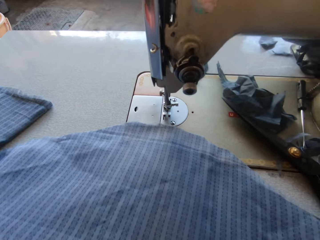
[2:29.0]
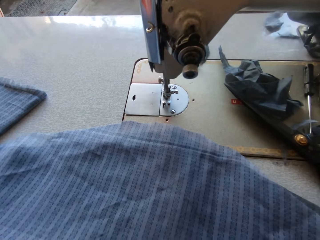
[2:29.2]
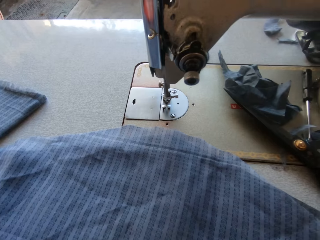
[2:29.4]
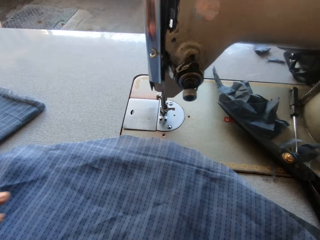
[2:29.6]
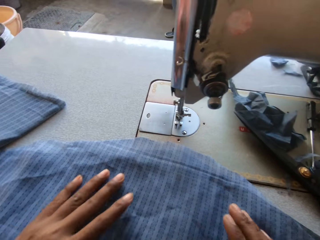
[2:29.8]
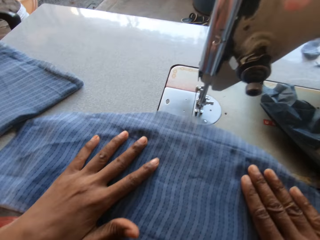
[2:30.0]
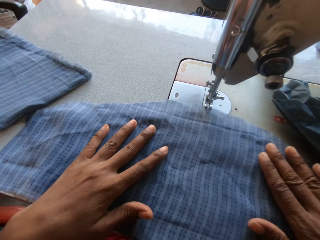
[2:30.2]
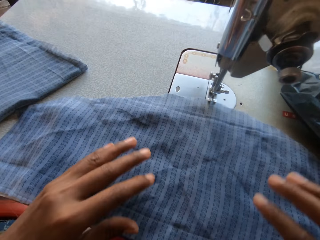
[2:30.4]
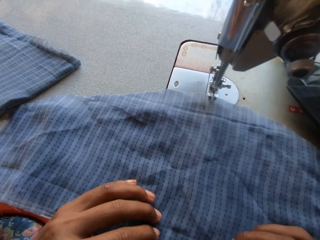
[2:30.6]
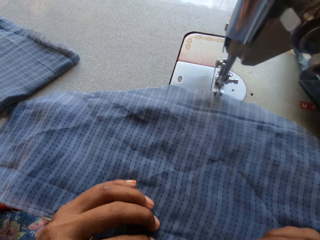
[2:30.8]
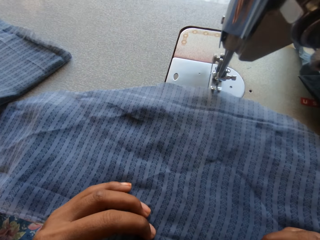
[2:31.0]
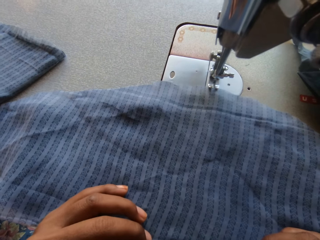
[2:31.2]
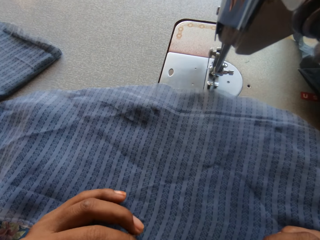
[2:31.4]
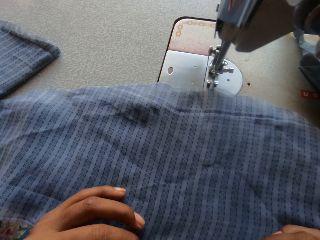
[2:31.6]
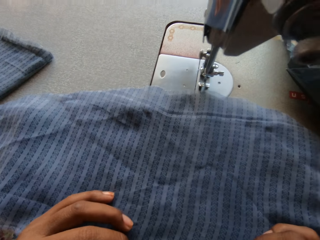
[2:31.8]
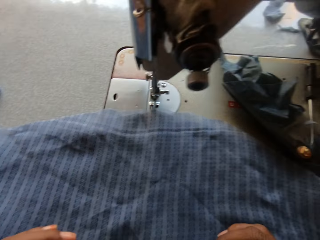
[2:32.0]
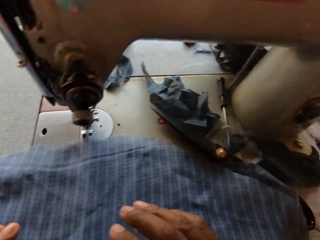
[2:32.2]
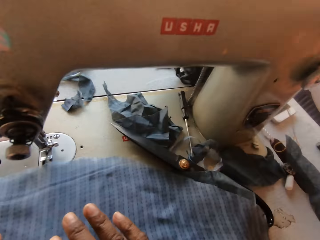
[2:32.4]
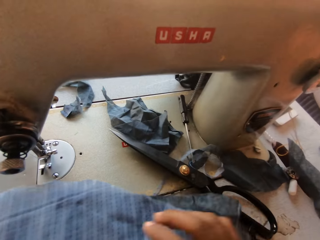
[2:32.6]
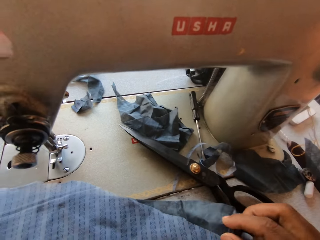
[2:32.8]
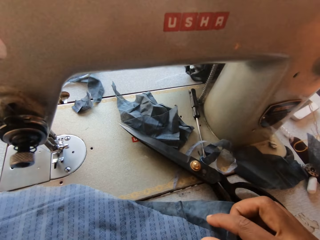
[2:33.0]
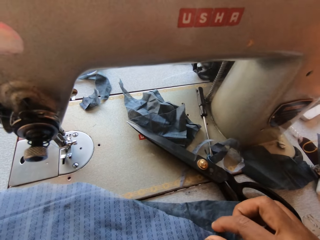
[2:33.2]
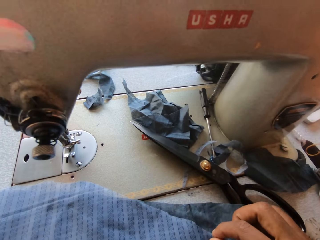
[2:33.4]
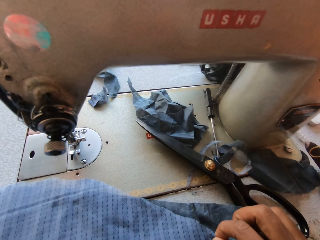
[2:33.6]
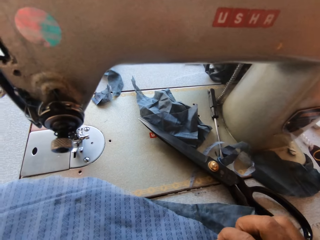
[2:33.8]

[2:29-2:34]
The camera wearer straightens the piece of cloth.
